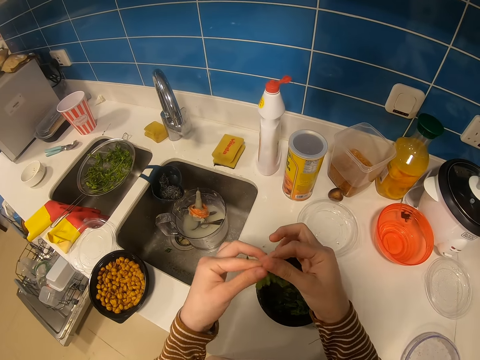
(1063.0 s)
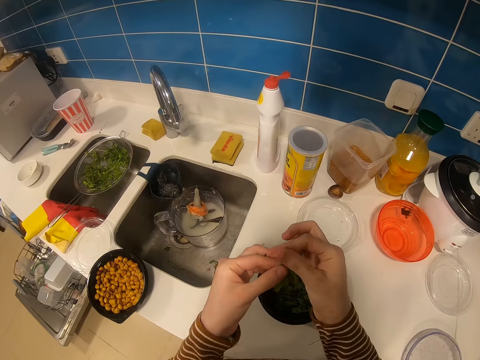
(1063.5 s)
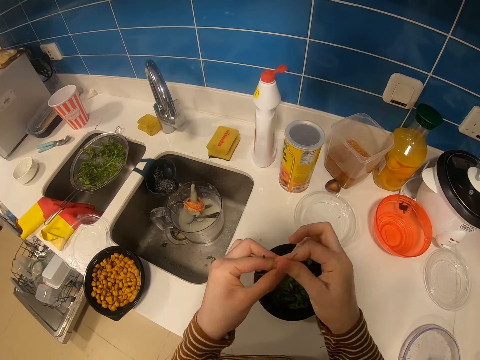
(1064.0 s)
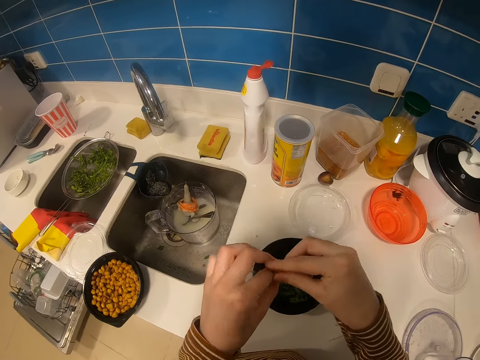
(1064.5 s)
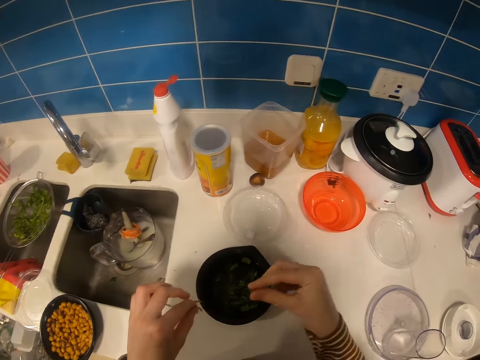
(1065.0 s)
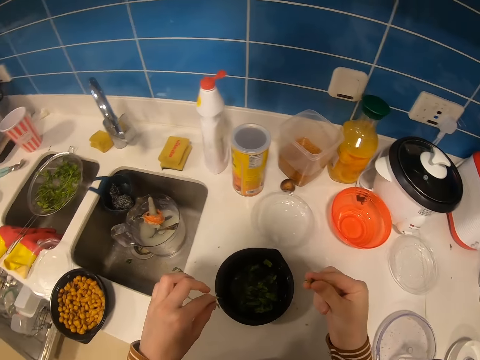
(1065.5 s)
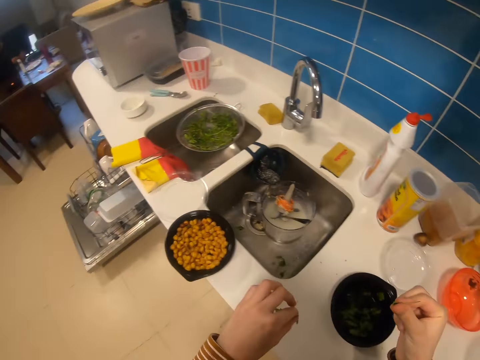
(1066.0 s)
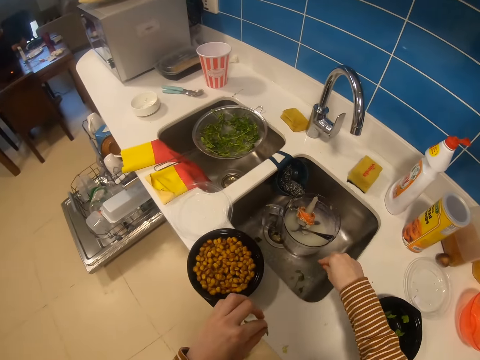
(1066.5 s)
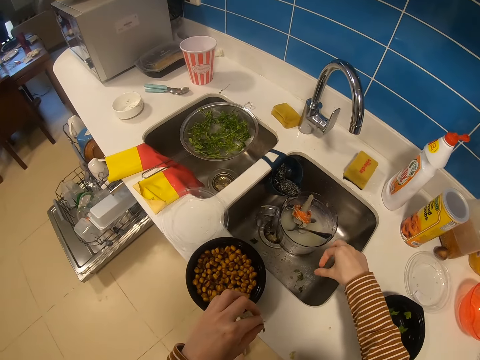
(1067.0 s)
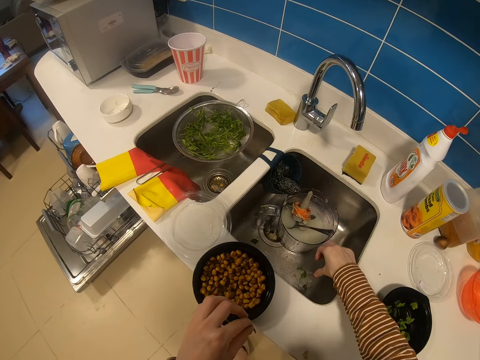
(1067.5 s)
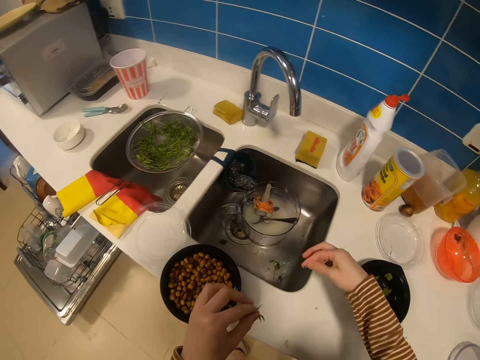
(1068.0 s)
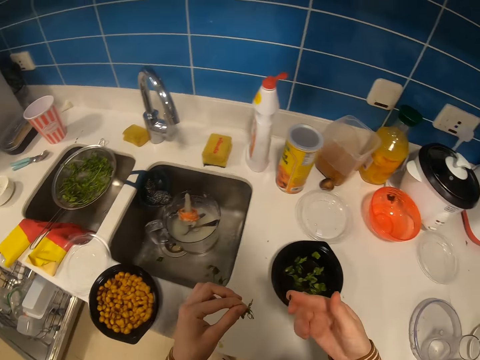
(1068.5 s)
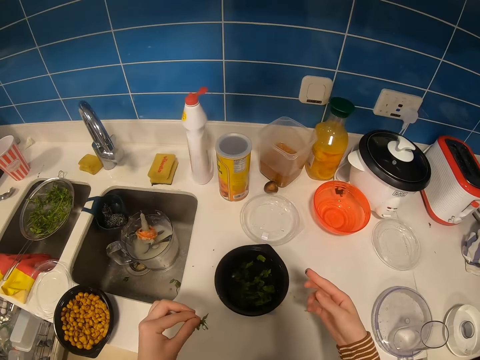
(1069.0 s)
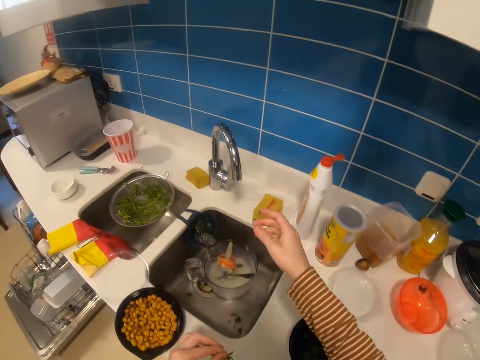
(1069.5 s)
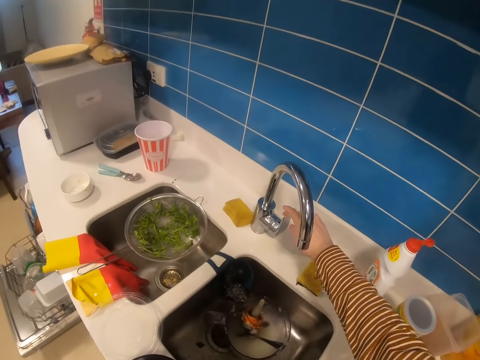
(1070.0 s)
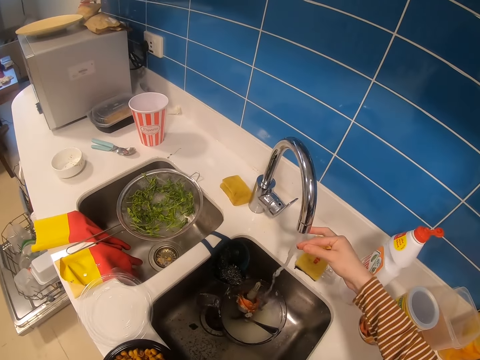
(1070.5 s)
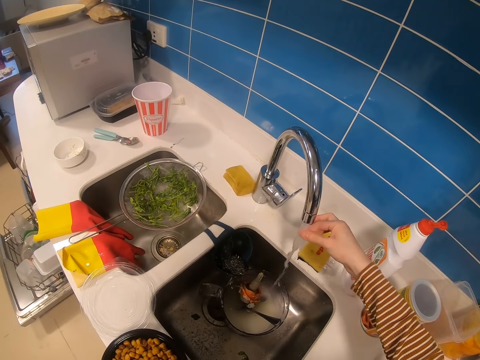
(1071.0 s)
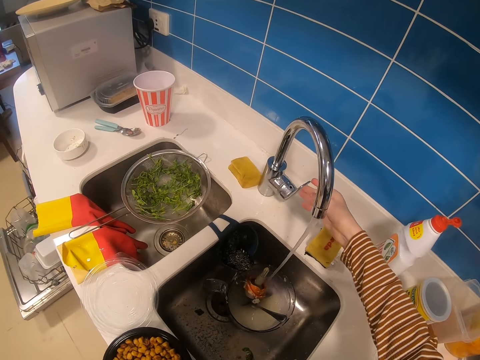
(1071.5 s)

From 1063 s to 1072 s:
The camera wearer cuts greens. They hold something with both hands. They drop the greens in a sink with the right hand. They open the tap with the right hand. They rinse a hand.

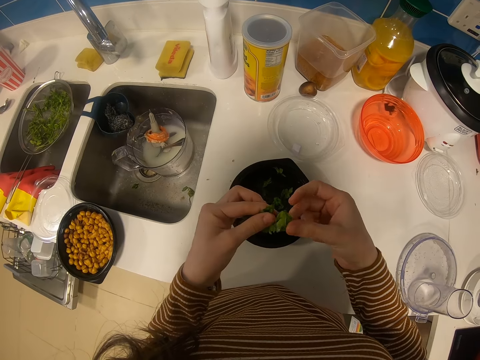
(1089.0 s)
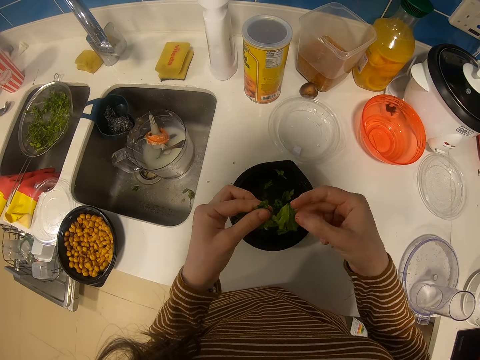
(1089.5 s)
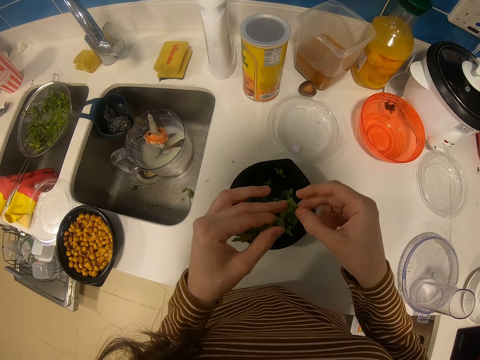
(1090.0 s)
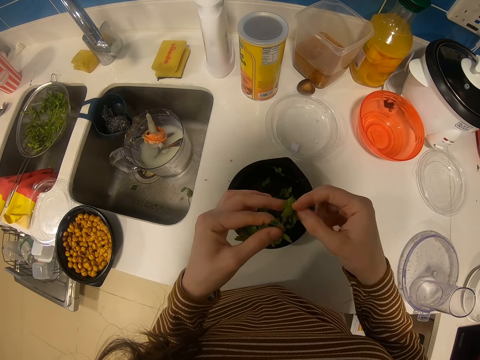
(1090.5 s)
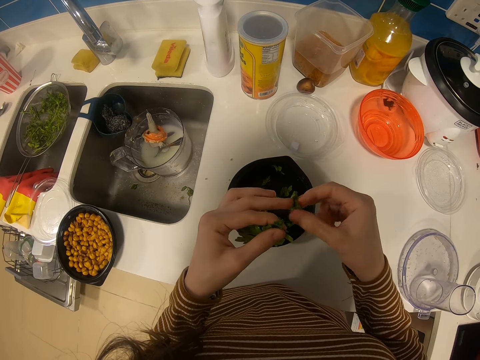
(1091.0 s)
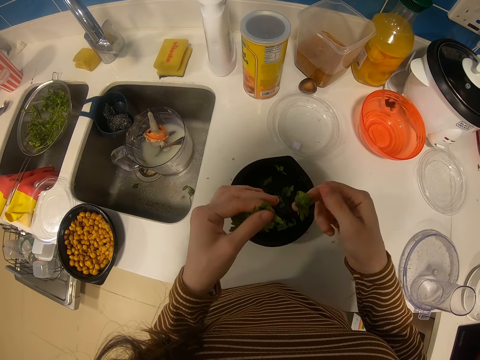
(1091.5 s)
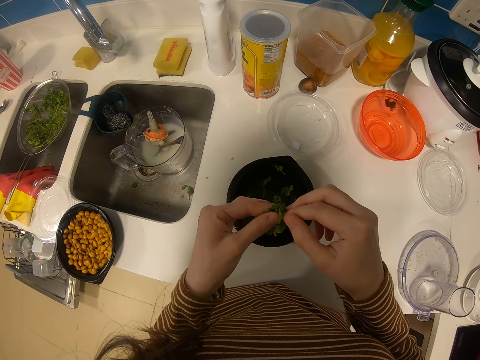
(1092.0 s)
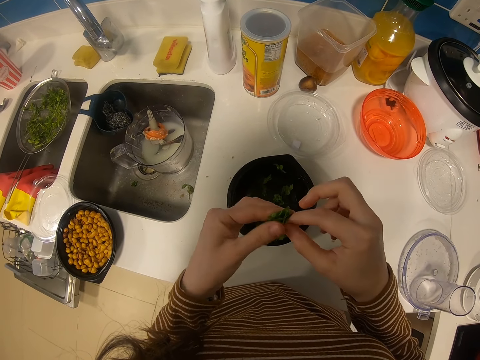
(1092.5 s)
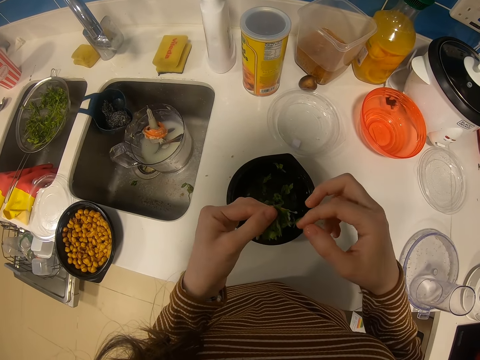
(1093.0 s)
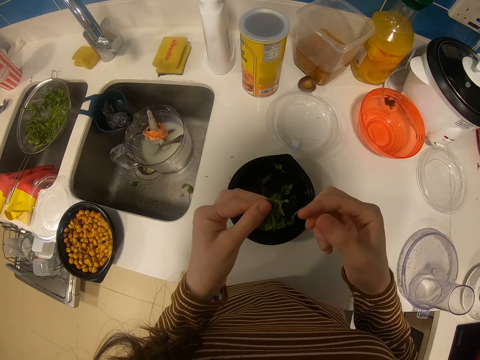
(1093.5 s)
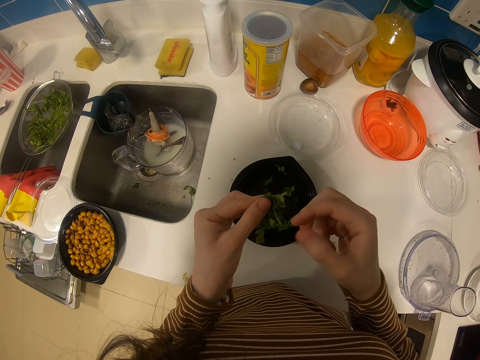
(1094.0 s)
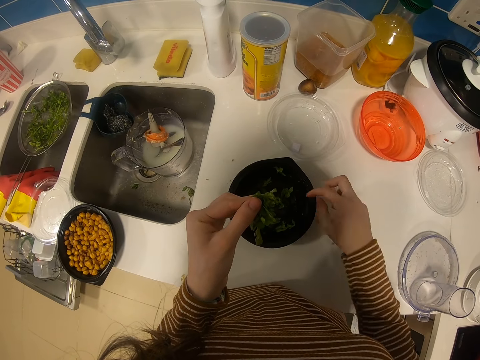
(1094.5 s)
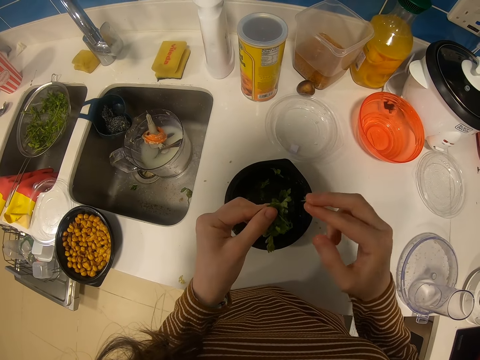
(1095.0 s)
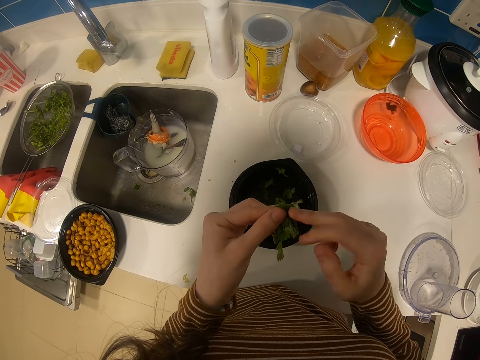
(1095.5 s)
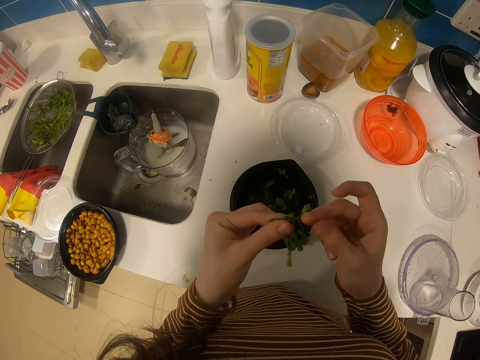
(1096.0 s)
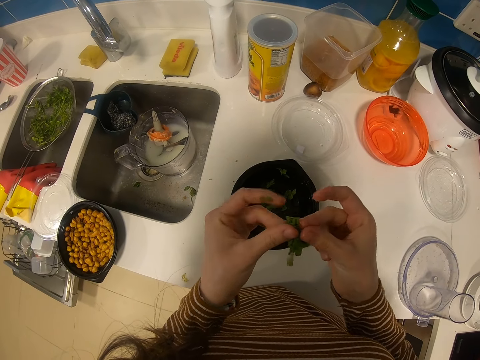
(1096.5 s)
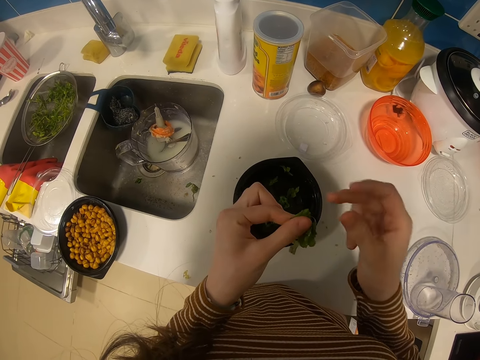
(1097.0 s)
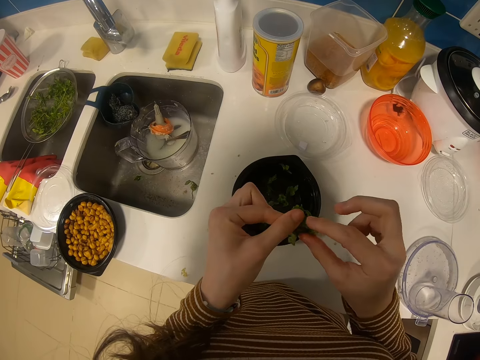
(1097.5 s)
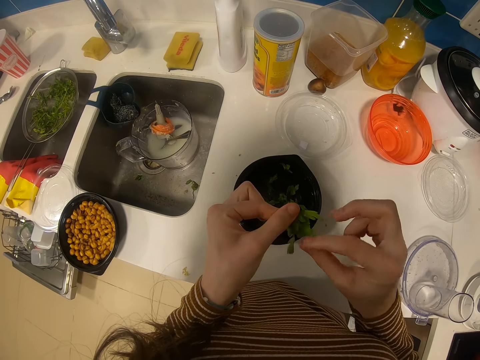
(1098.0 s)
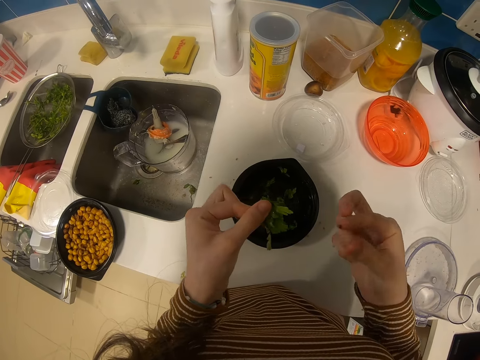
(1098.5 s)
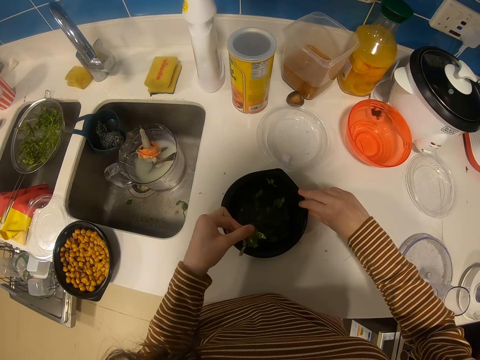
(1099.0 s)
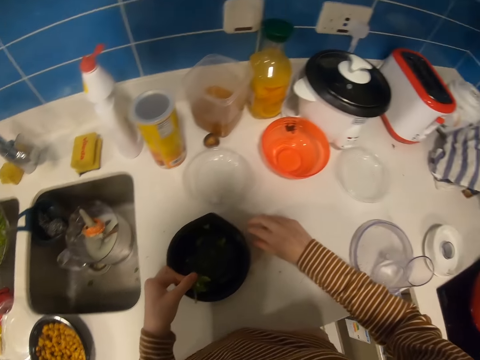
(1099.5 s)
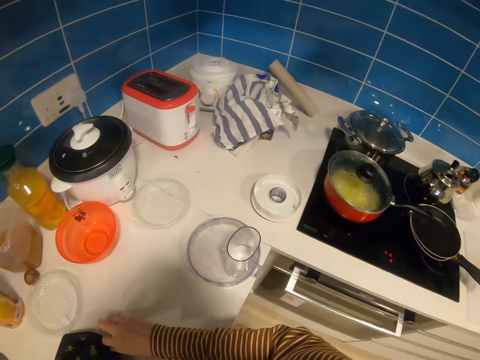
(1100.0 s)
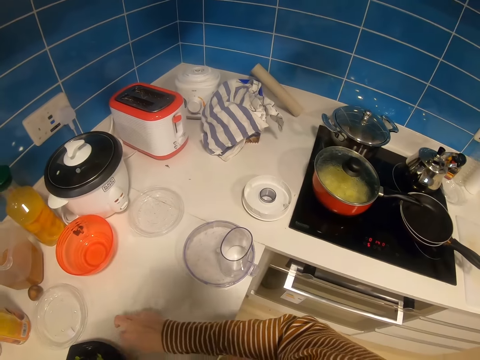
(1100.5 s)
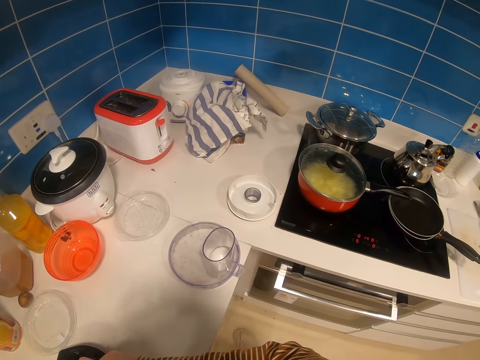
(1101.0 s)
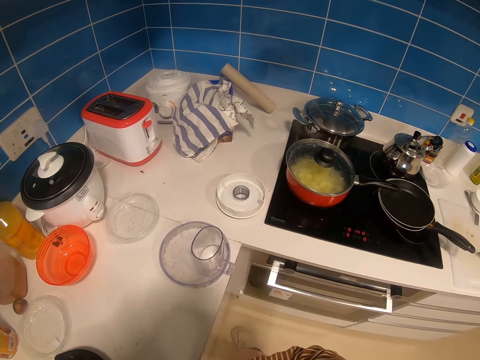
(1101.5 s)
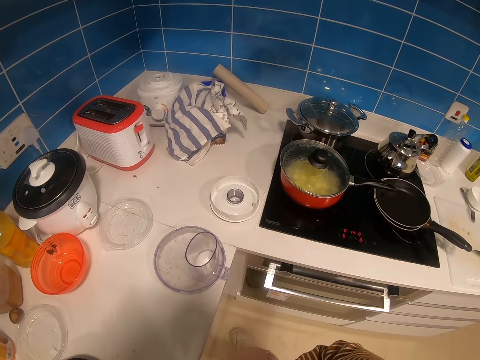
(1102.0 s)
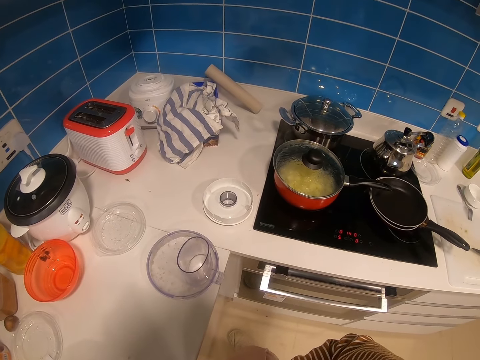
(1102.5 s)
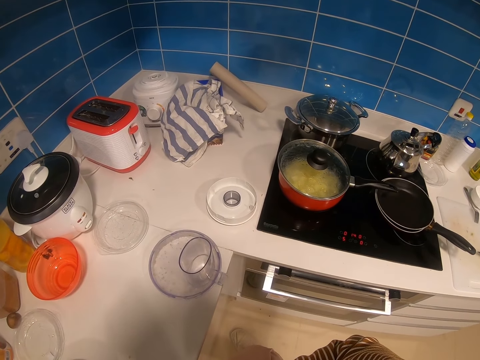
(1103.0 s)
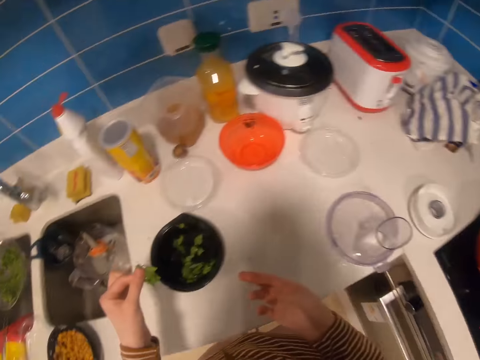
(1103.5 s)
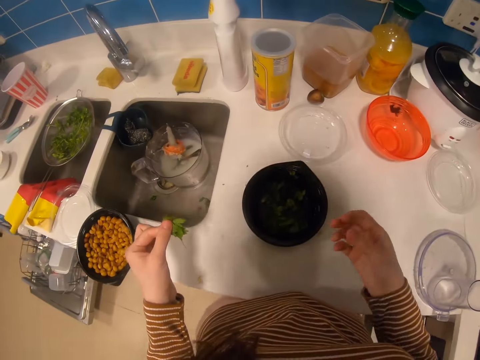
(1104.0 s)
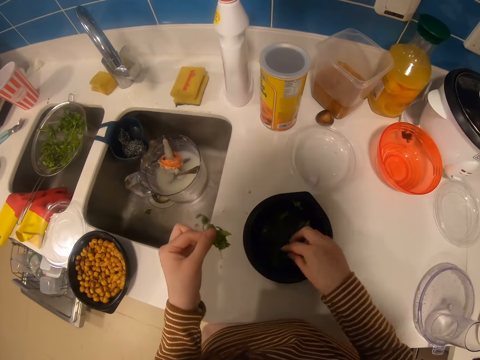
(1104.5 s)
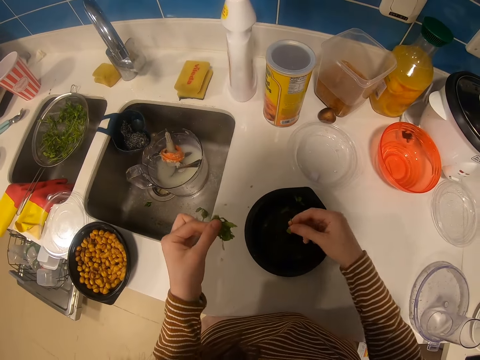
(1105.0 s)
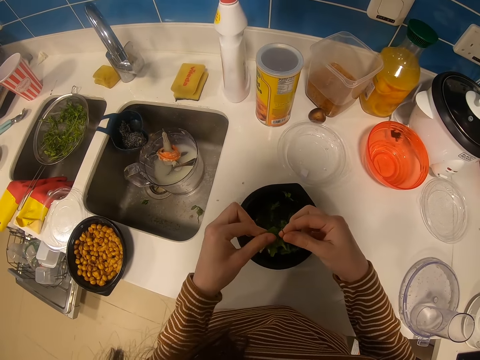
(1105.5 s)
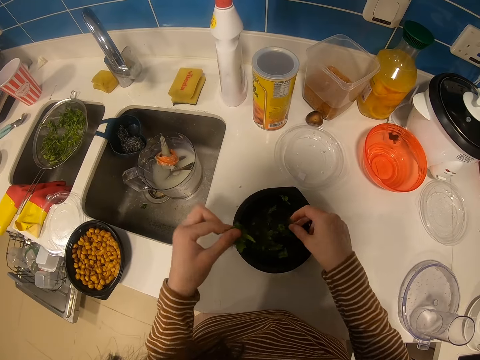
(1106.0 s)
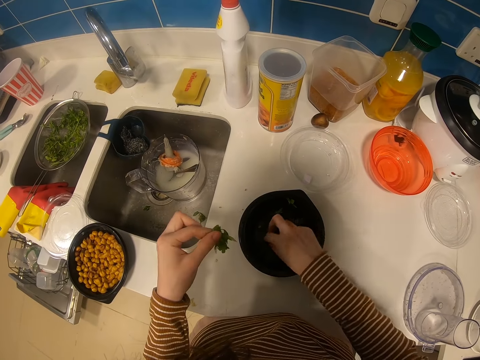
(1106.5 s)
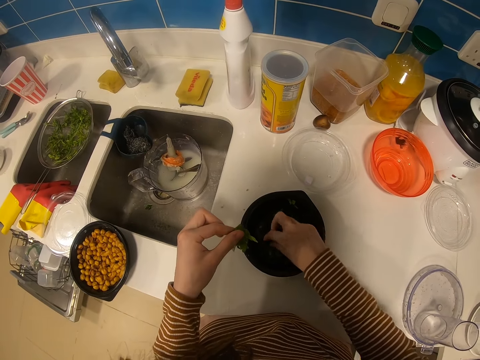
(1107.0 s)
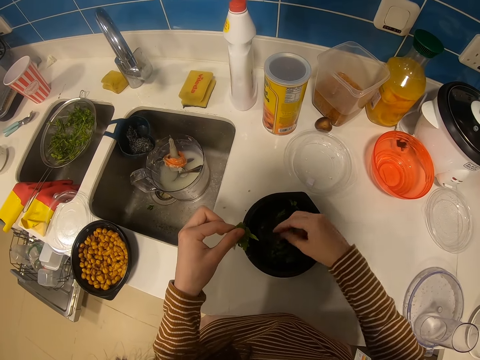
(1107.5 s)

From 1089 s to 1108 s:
The camera wearer holds something from the dish with both hands. They wipe their hands on the bowl. They look around. They do something. They pick greens from the bowl with the right hand.
